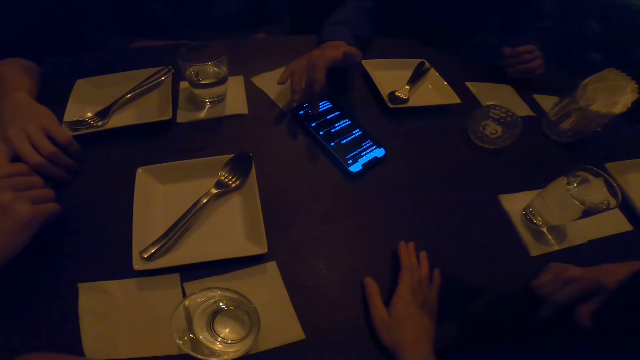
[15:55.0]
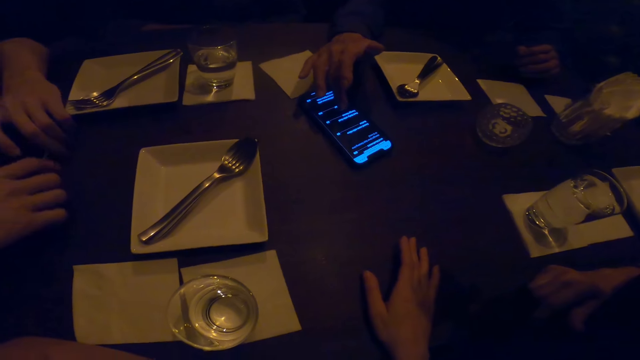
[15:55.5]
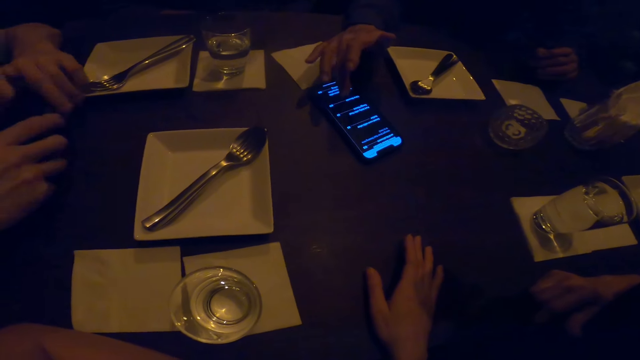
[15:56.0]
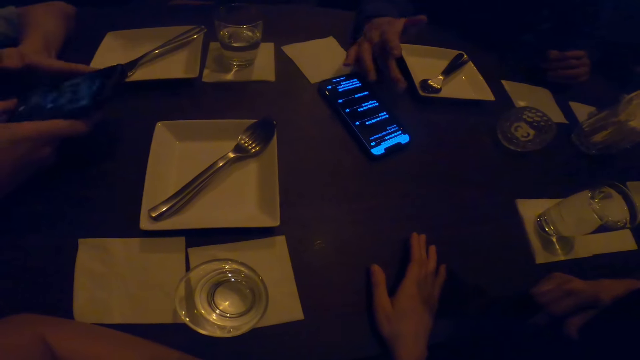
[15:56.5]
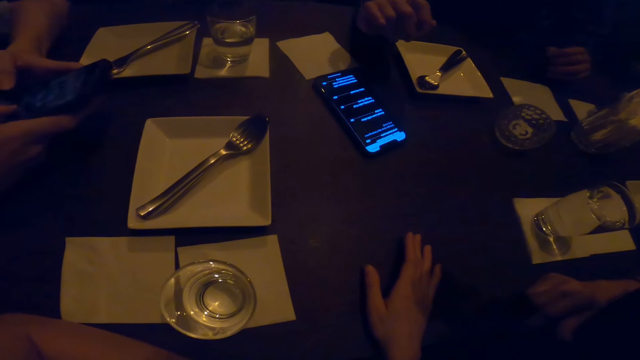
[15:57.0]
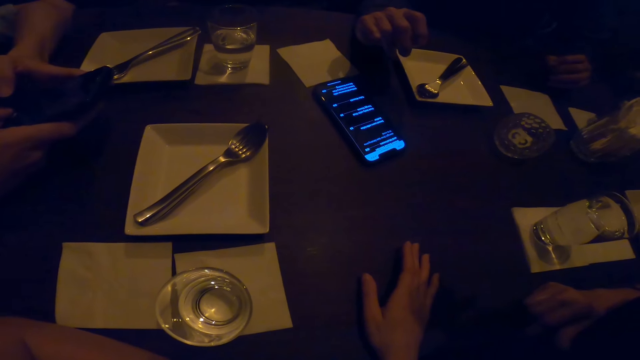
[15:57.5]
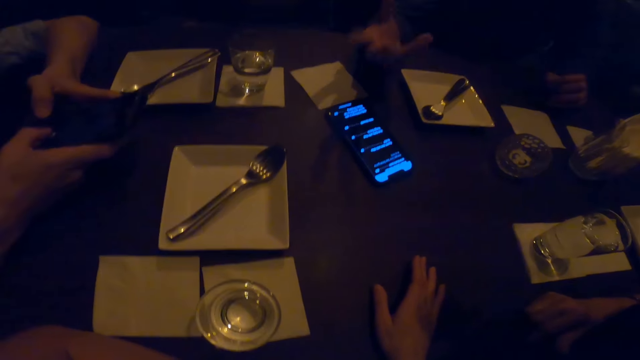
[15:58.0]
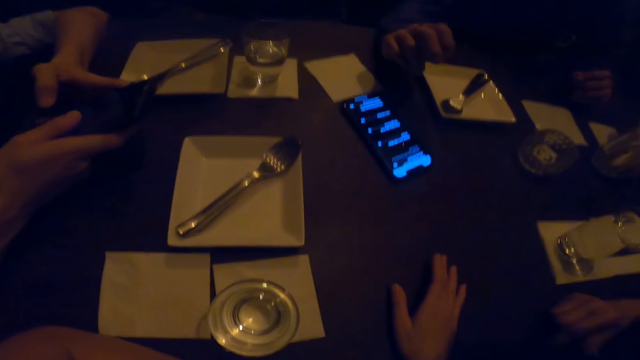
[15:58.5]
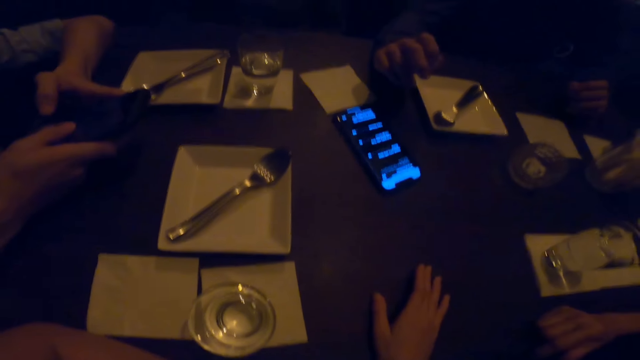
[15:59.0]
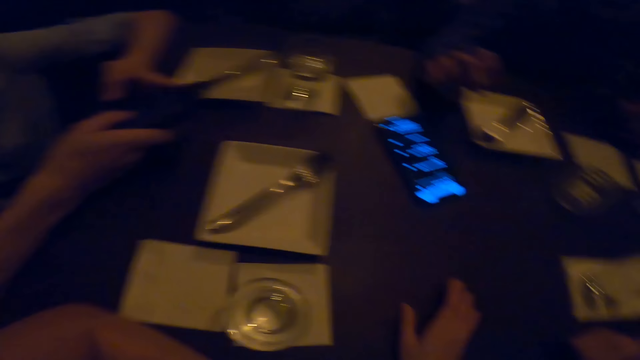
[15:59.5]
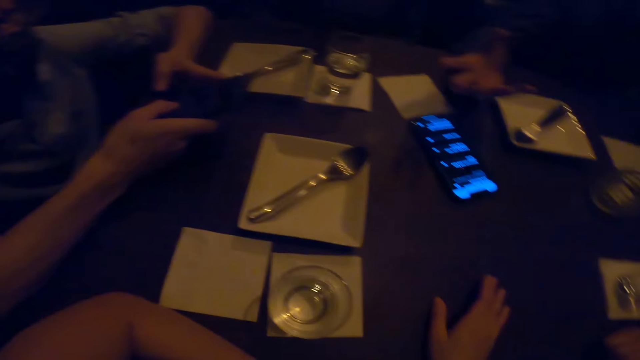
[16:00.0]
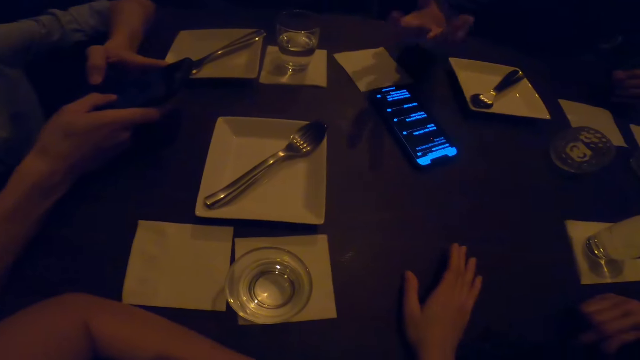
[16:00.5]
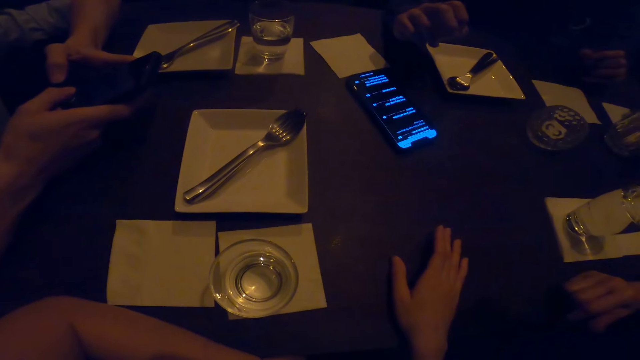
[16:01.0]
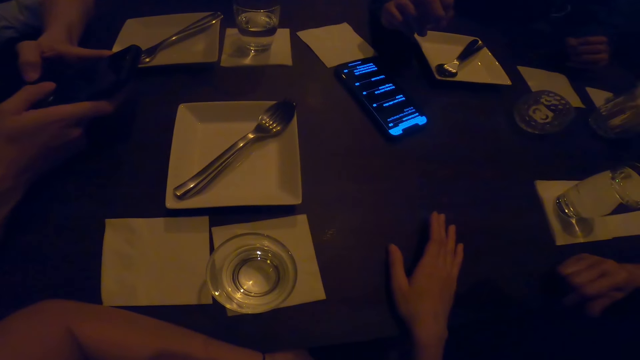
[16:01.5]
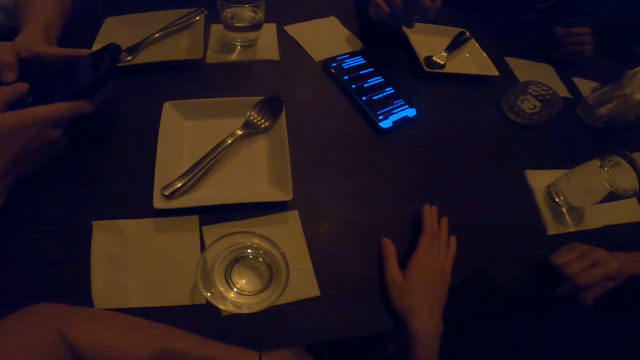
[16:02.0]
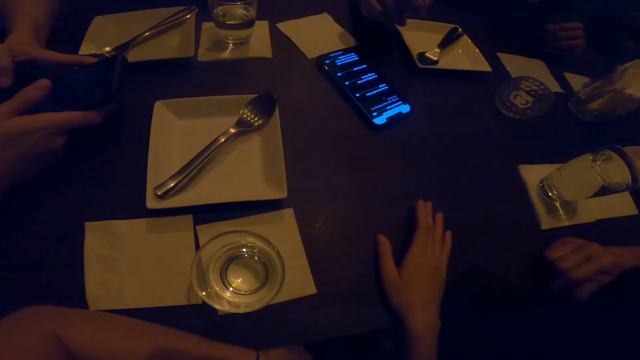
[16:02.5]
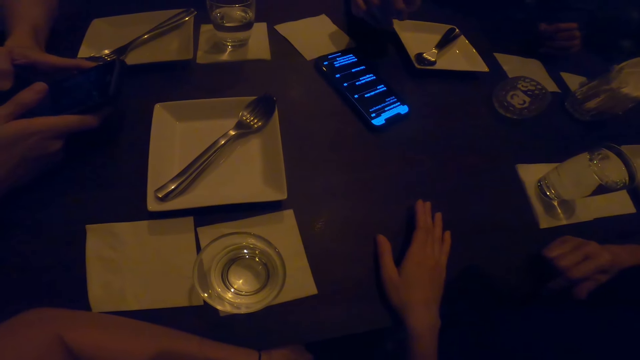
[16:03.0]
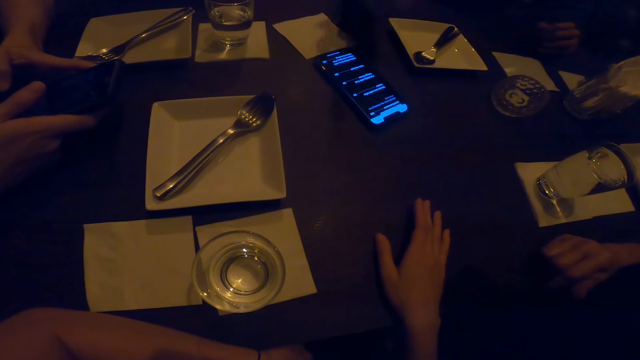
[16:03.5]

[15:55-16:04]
A man uses the mobile phone. Another man takes the phone. The other man uses the mobile phone. A person interacts while moving hands.

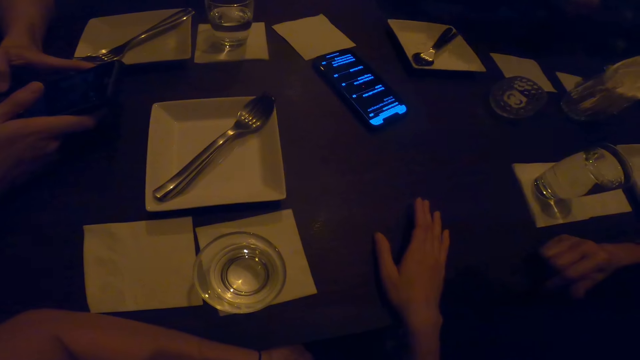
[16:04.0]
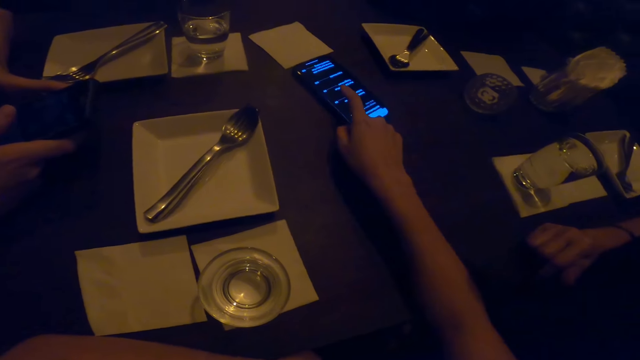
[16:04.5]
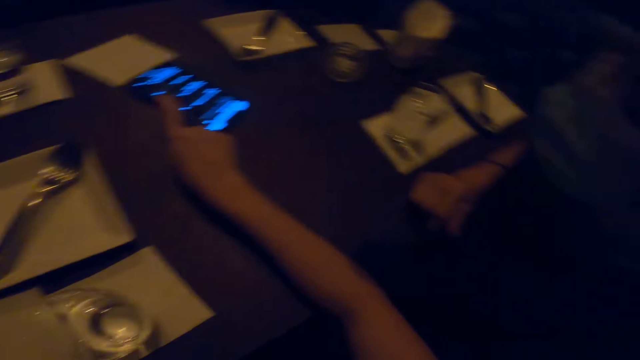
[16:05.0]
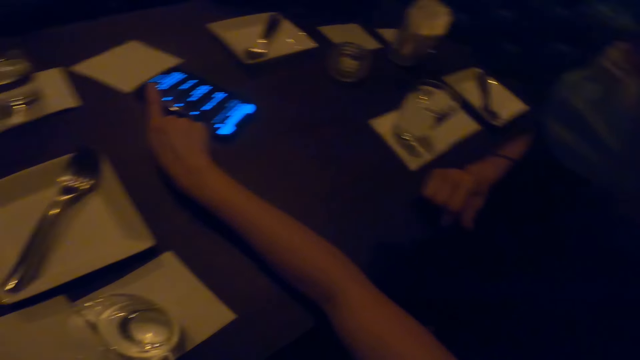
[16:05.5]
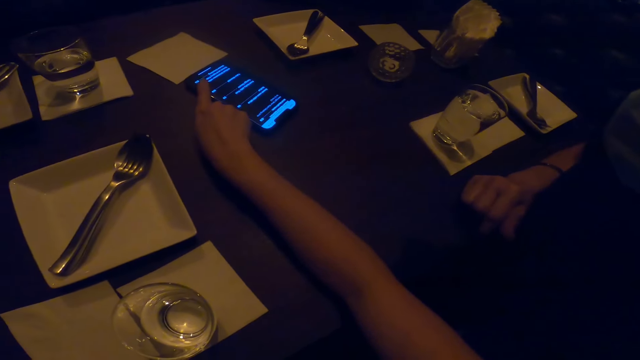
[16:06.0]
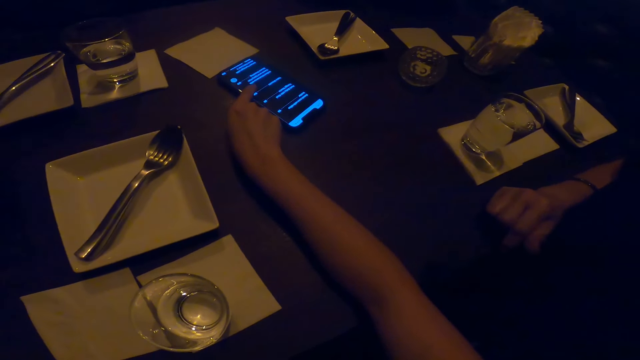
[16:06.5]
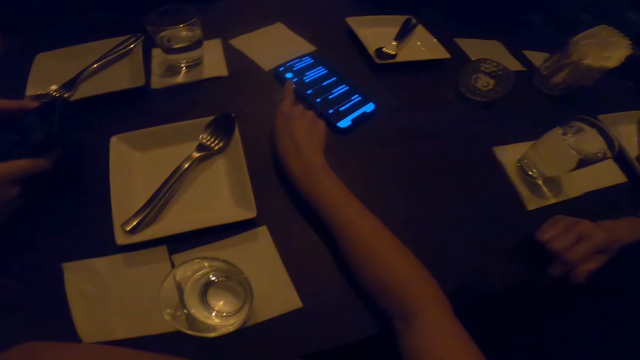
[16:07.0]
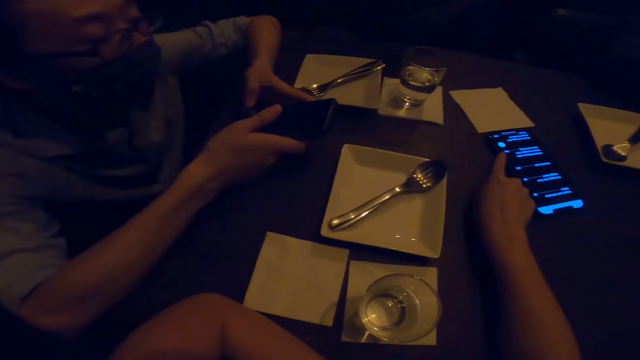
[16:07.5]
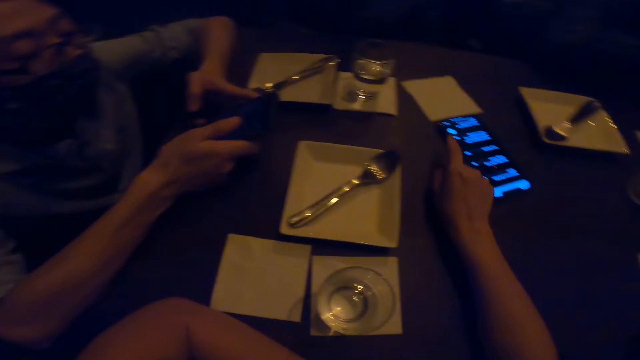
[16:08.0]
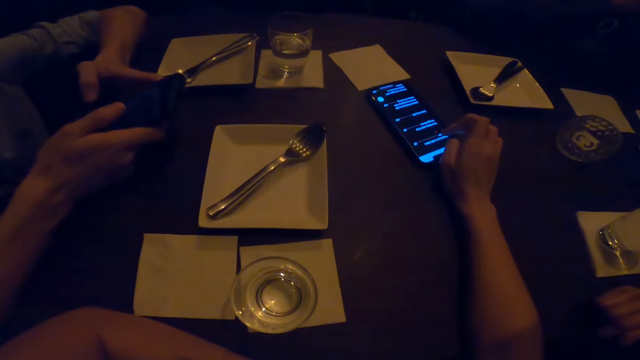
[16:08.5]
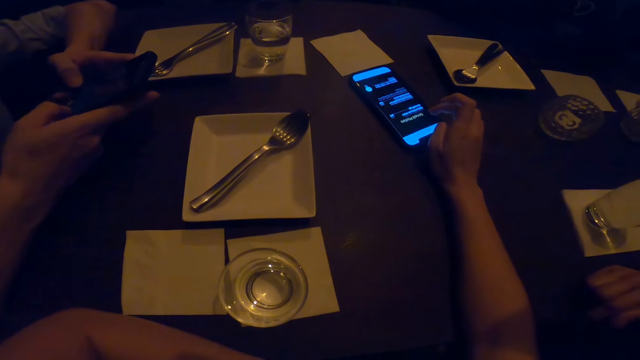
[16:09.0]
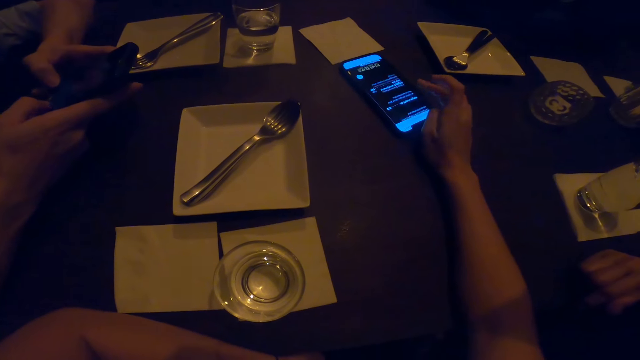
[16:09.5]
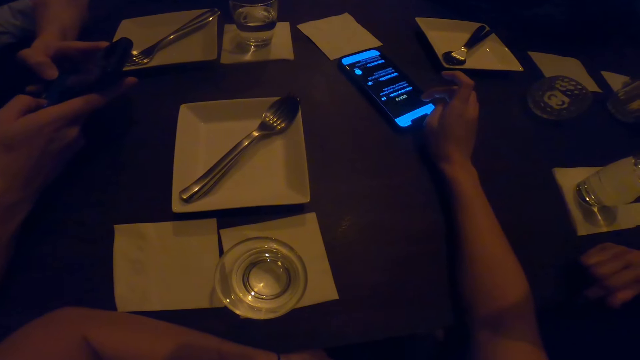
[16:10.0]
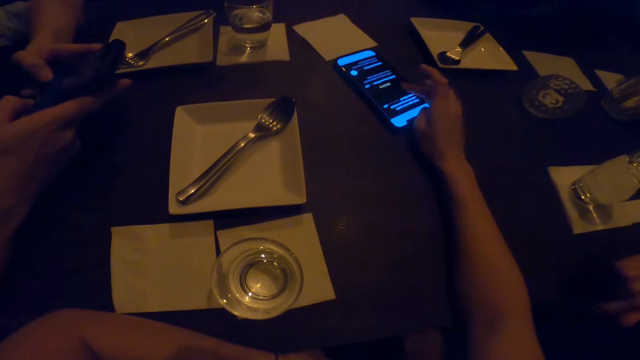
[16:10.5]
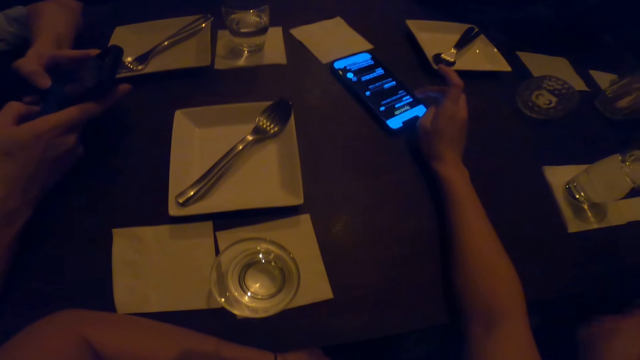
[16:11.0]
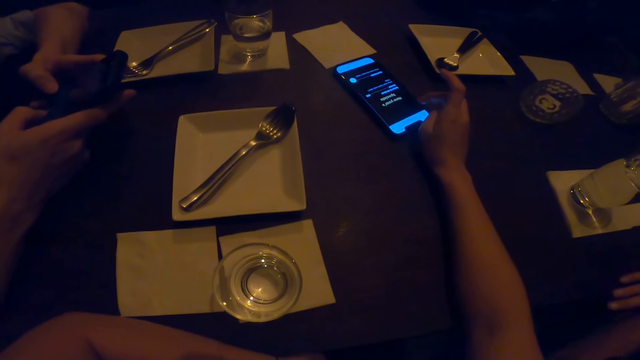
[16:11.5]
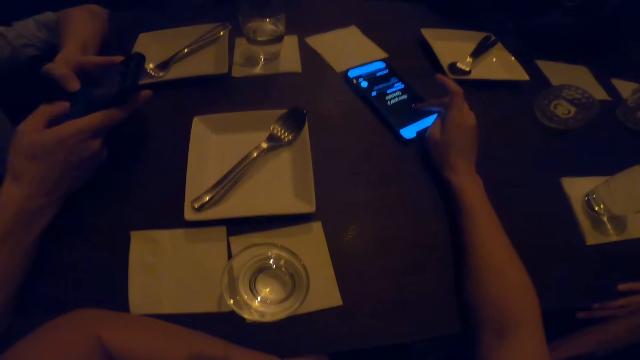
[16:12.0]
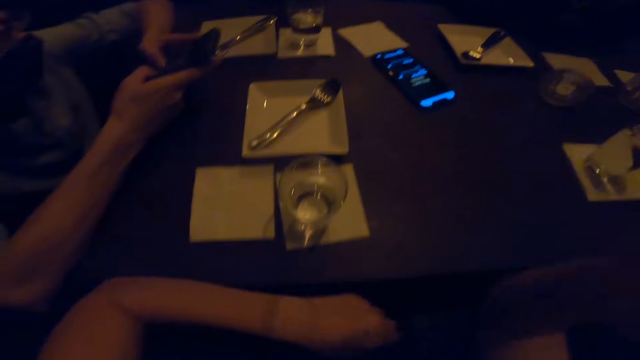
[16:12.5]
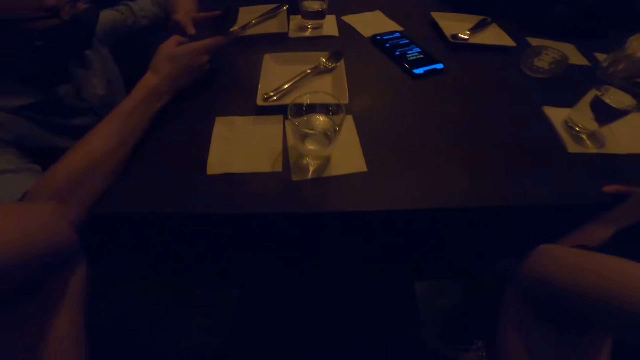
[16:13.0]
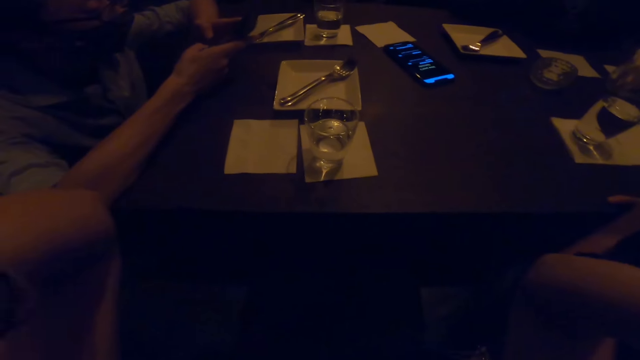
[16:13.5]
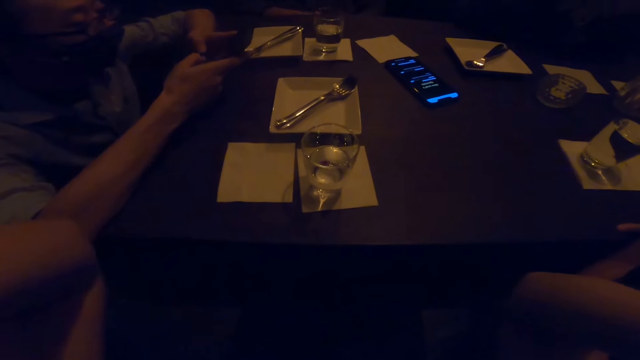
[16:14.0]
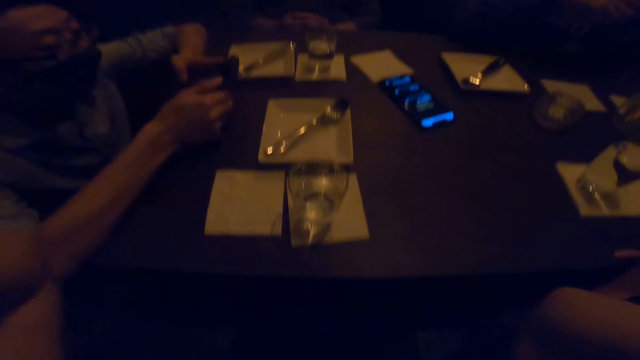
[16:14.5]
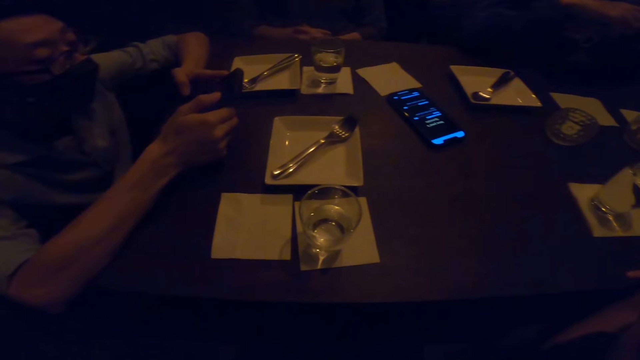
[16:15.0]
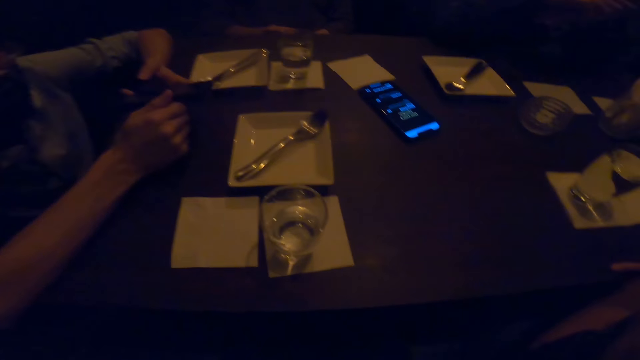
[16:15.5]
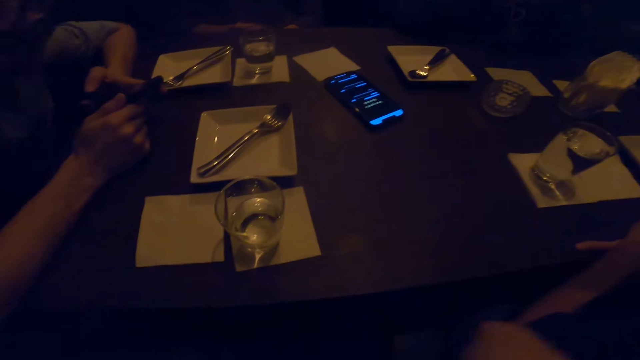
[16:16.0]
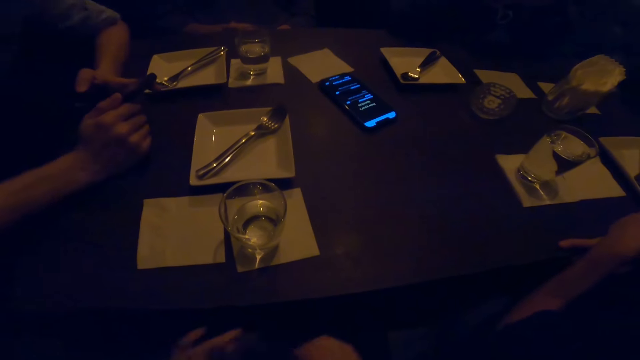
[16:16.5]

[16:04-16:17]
The camera wearer uses the mobile phone. They swipe the phone. A person uses the phone. The camera wearer swipes the phone. They move a hand from the phone. They touch something. The person uses the phone.
